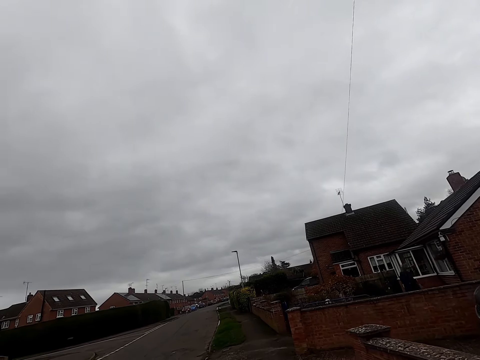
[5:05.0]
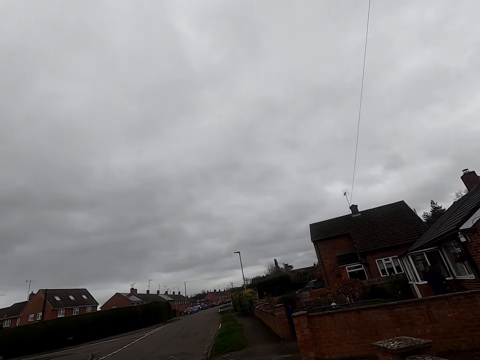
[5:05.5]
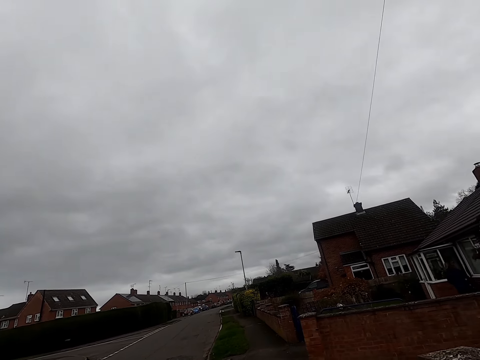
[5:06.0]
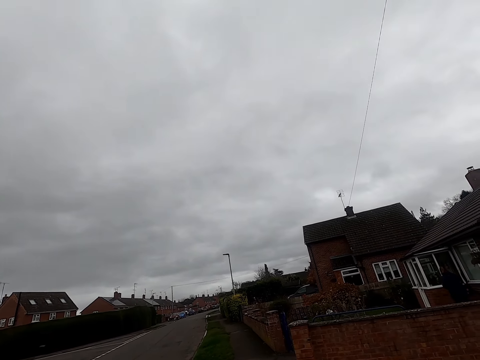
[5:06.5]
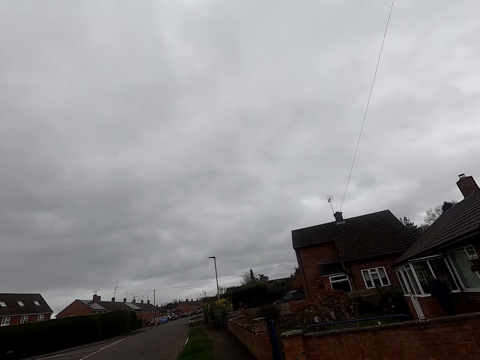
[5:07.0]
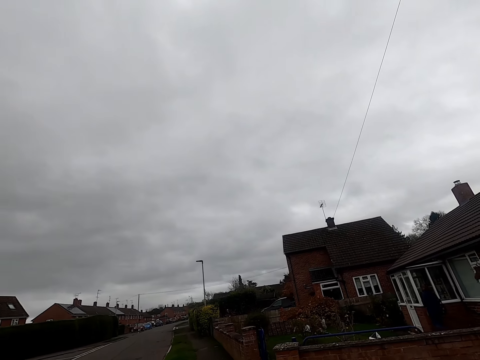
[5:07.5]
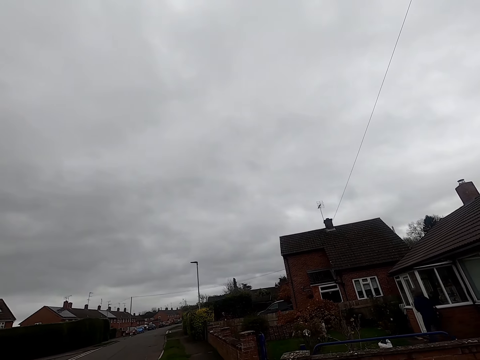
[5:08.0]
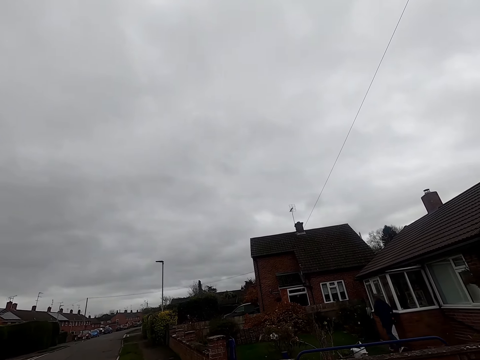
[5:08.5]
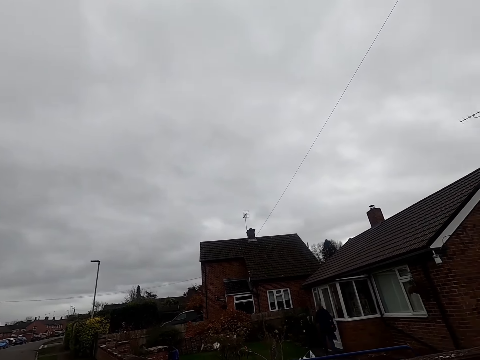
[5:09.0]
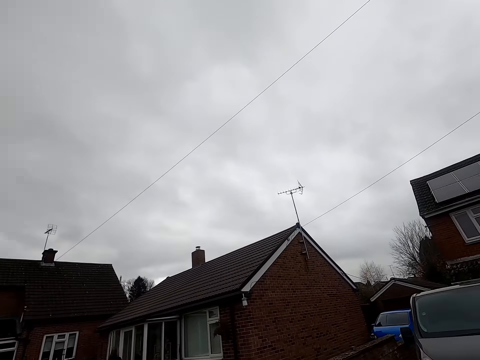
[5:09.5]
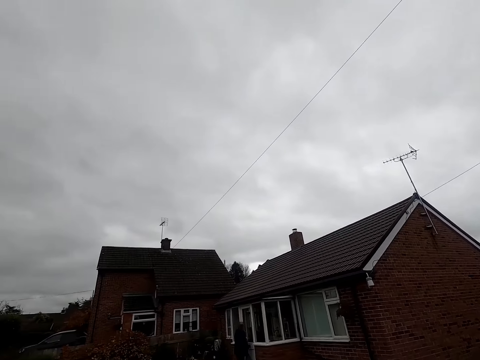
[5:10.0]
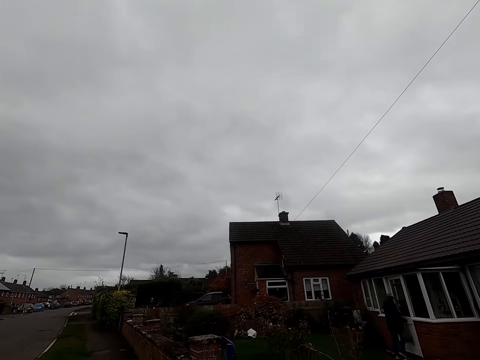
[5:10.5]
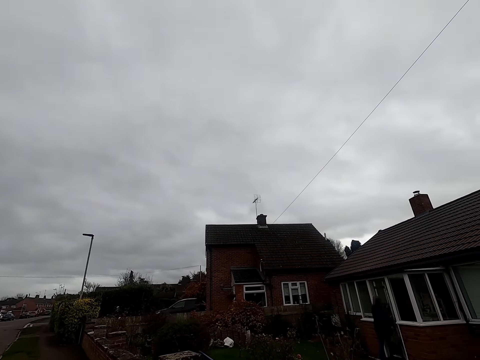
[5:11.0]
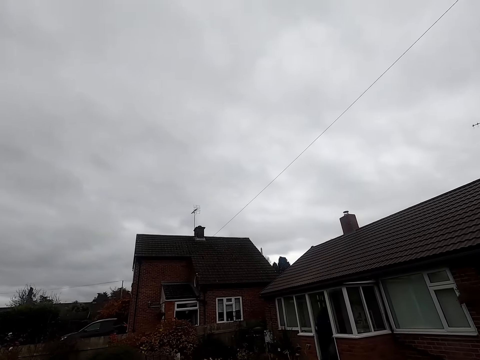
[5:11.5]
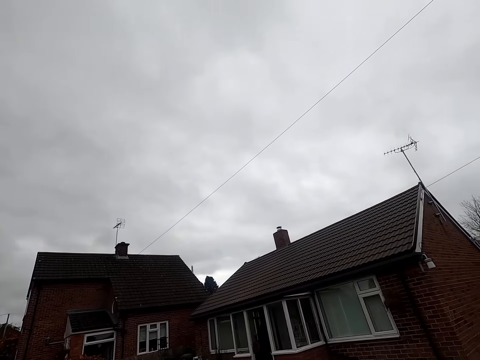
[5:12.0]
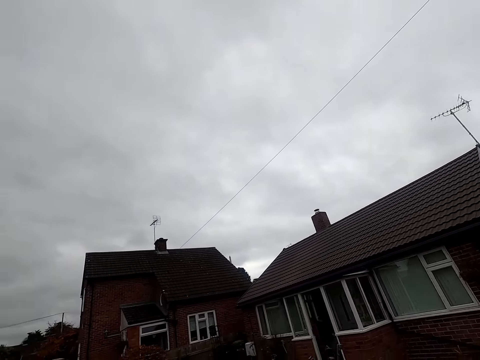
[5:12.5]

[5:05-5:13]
The woman opens a door of a house with her right hand.

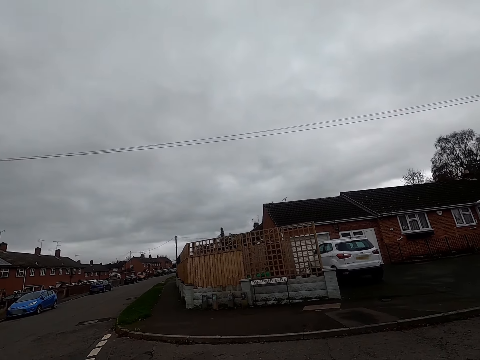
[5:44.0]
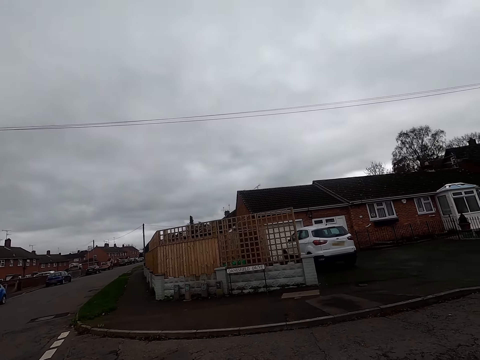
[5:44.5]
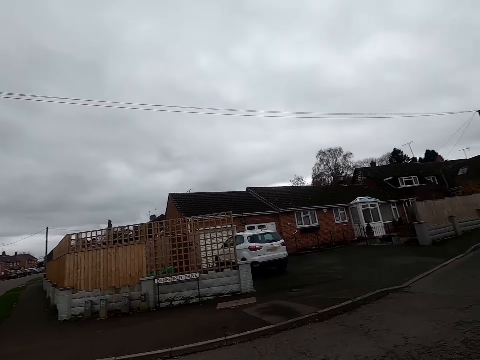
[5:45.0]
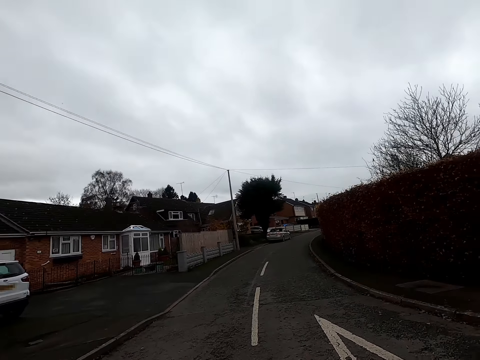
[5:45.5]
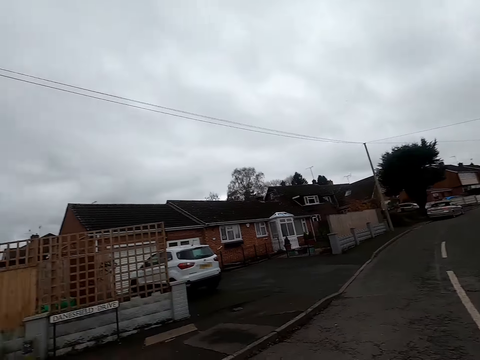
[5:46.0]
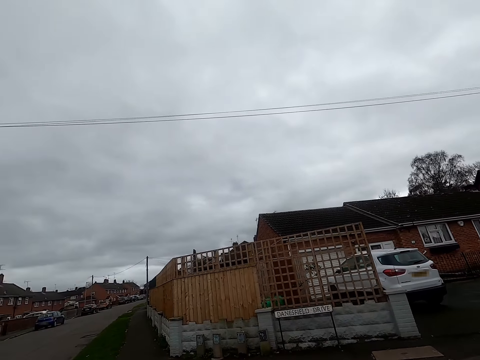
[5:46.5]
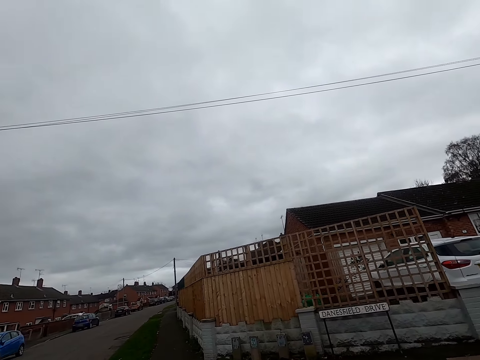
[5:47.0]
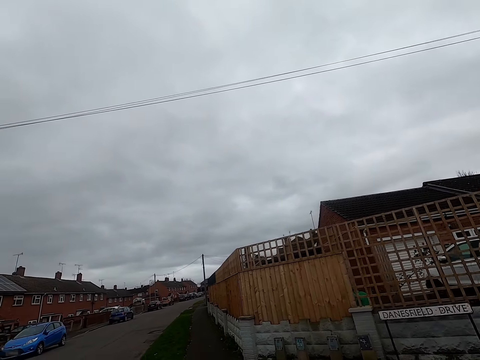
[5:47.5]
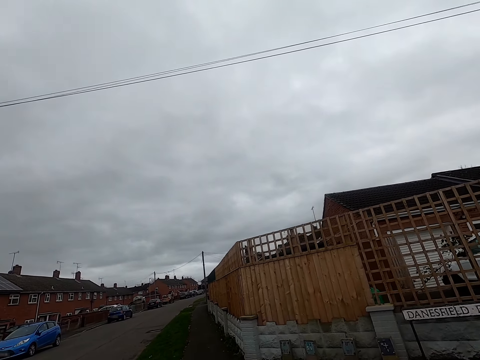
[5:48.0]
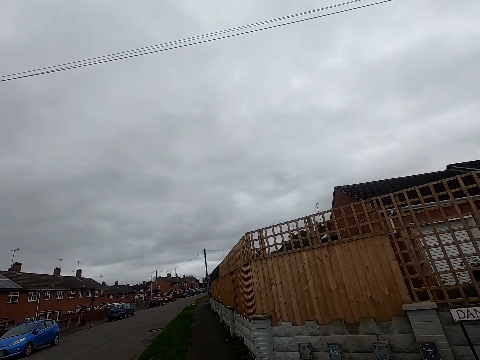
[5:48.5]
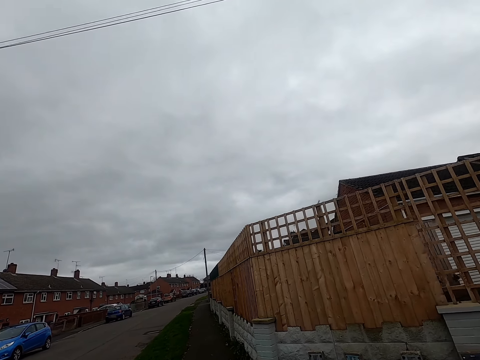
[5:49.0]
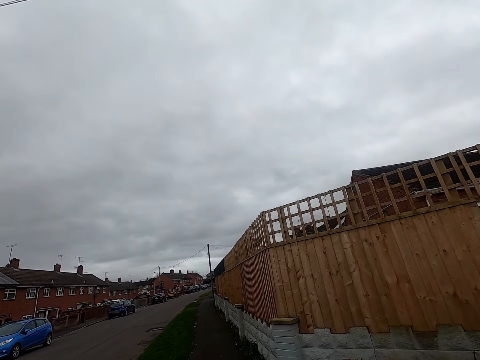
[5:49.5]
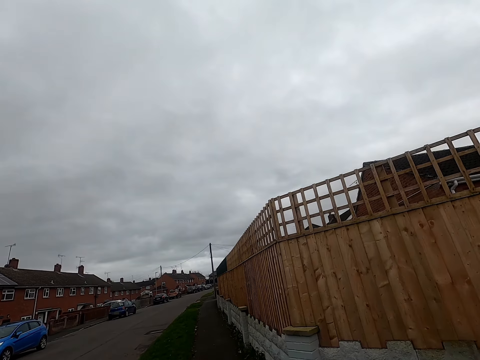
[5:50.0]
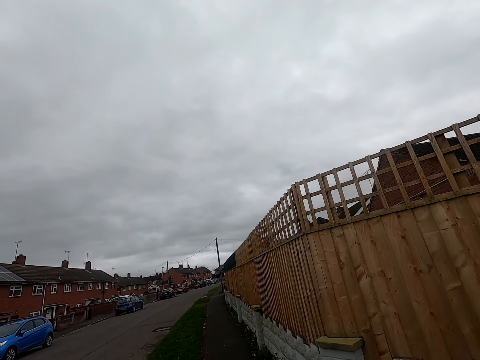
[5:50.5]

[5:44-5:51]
The camera wearer interacts with another woman.

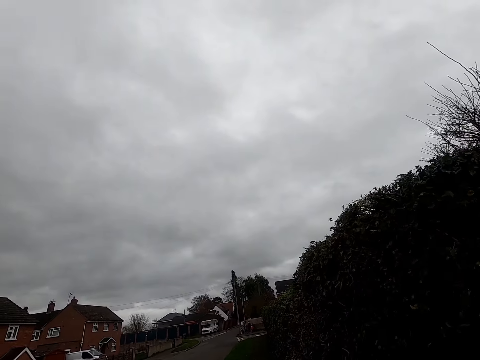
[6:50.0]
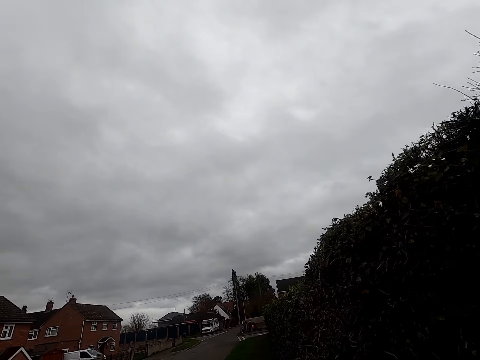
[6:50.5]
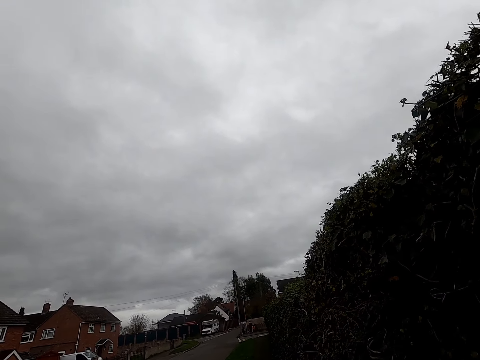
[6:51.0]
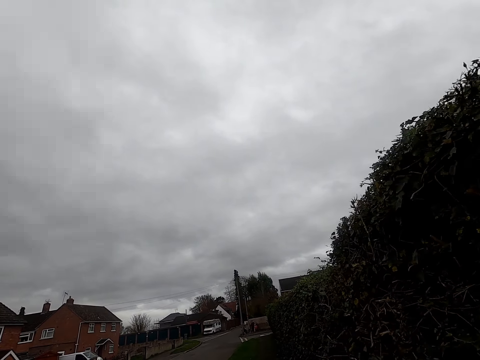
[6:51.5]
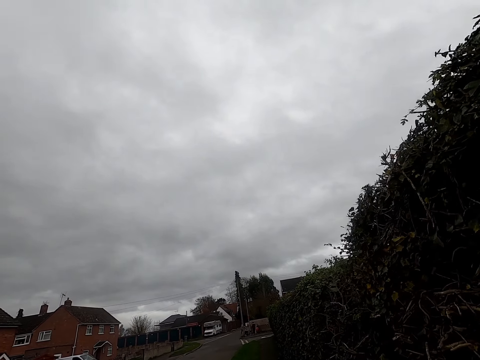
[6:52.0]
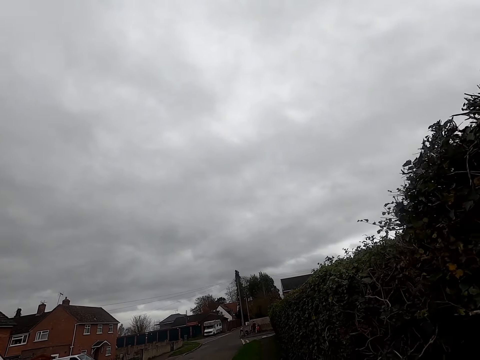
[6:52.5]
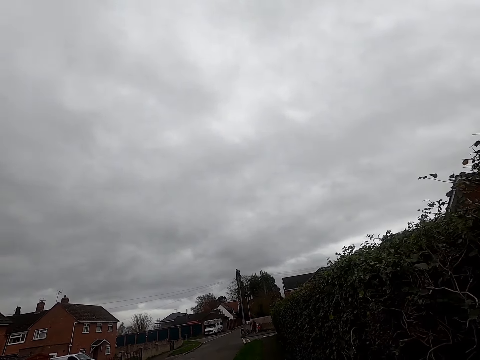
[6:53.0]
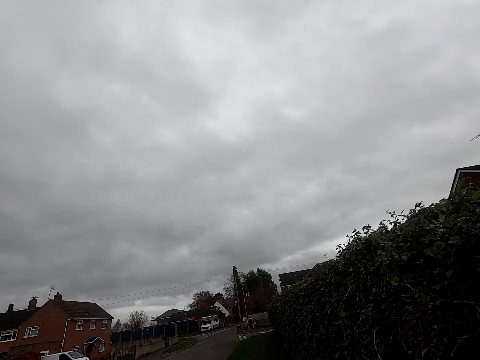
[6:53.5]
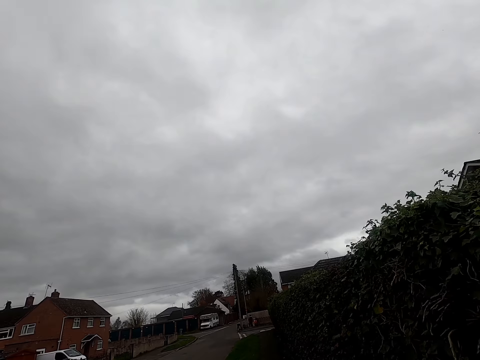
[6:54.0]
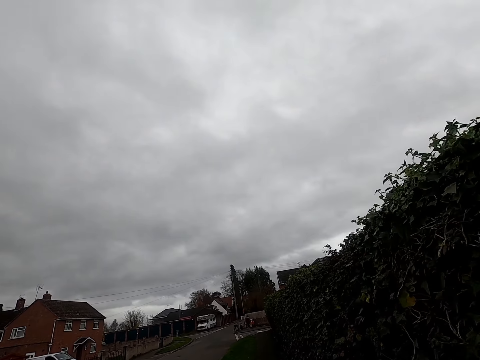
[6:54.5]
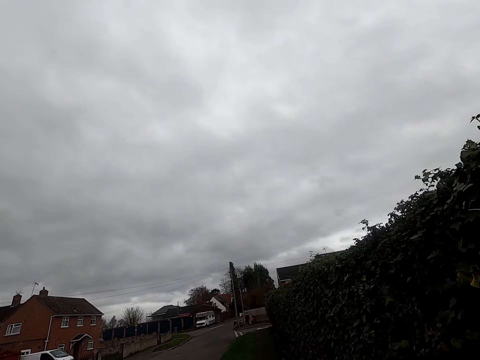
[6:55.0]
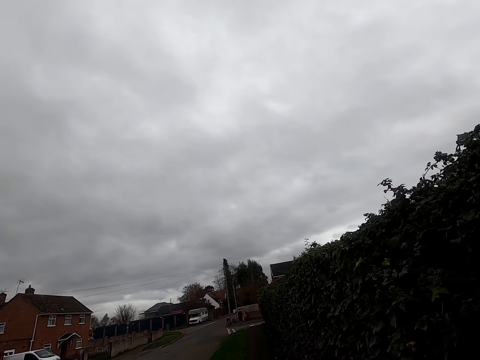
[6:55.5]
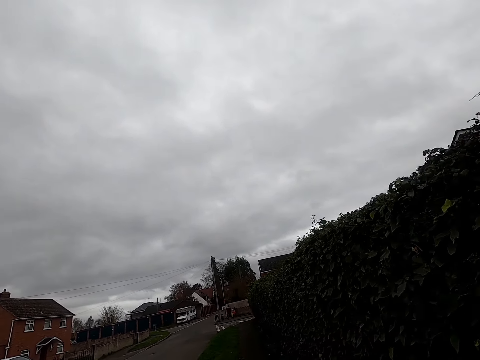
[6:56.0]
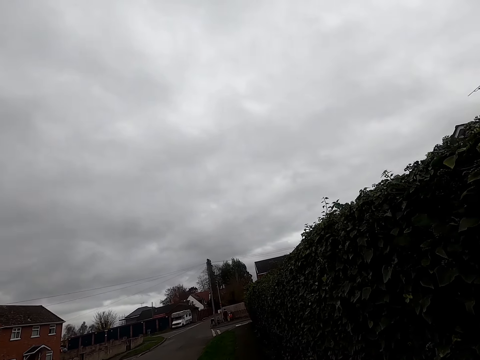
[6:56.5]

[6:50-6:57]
The camera wearer interacts with the other woman.

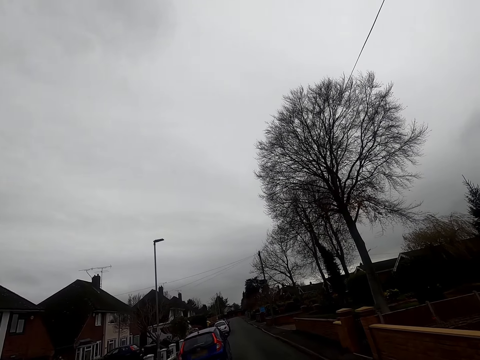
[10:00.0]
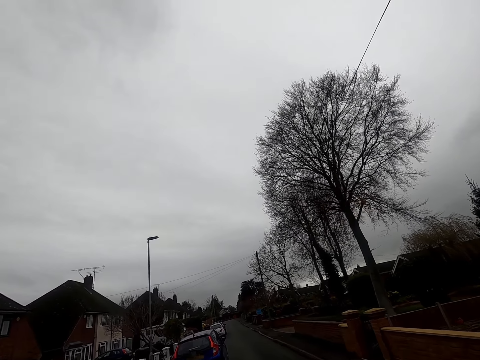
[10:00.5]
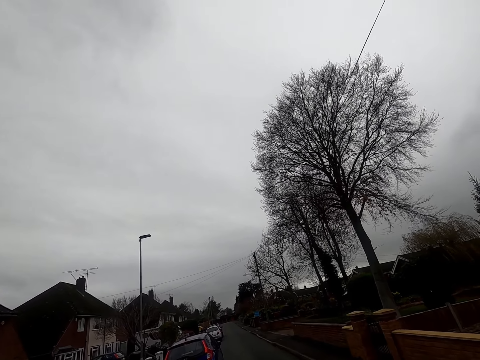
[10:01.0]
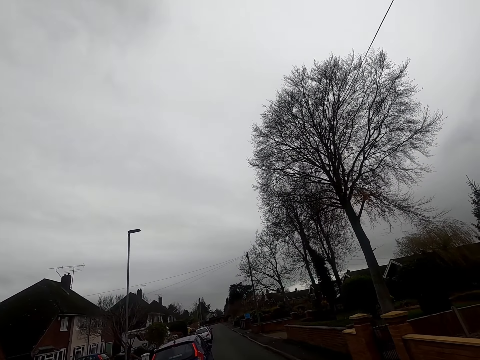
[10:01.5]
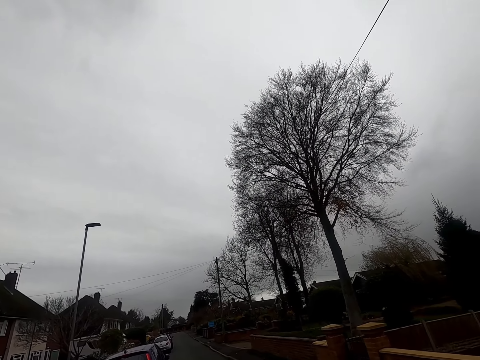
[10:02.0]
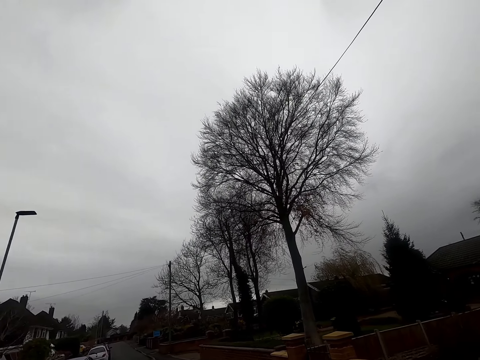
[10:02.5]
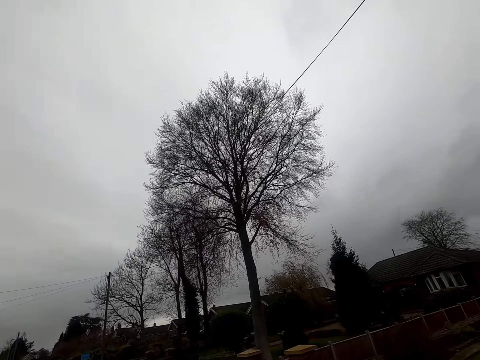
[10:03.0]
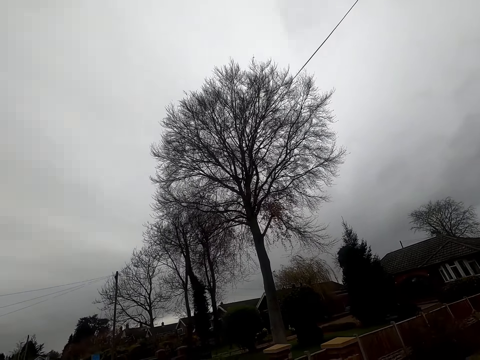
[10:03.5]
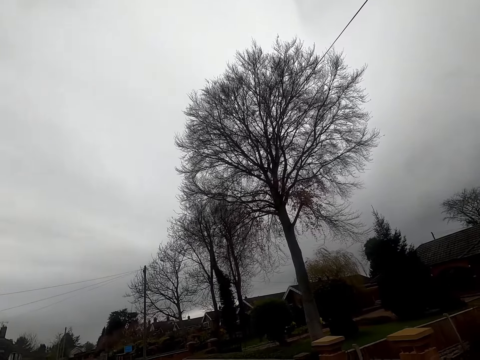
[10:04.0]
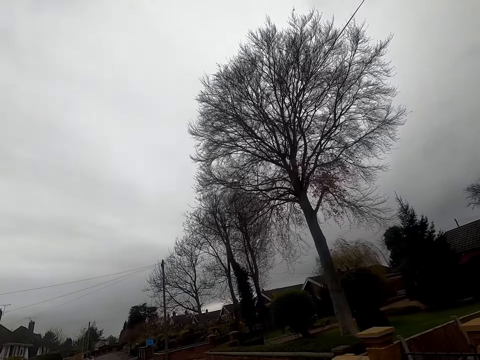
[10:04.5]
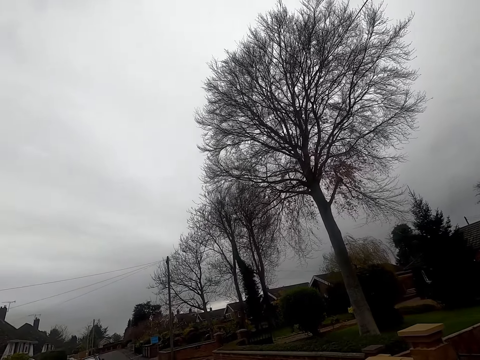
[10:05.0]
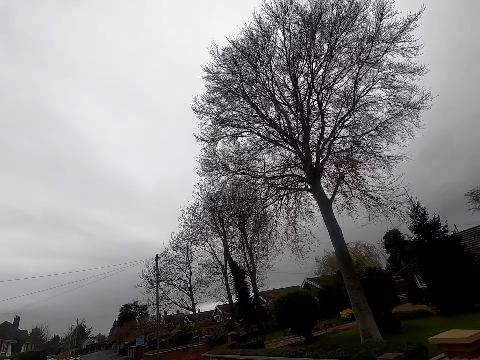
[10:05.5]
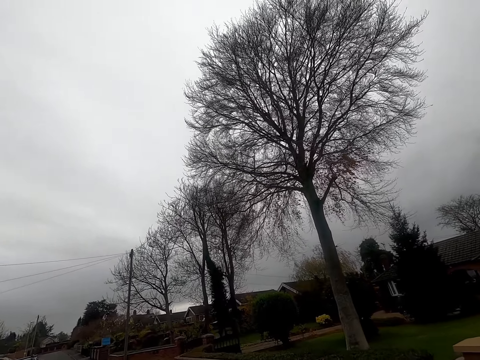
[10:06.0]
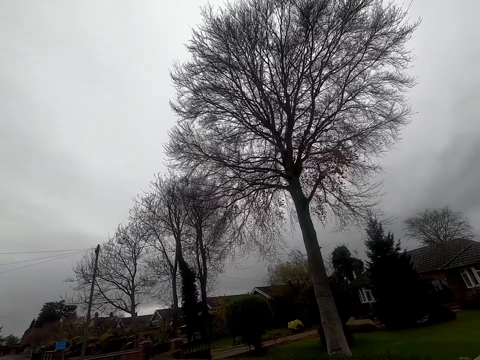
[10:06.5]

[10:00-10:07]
The camera wearer looks around.
